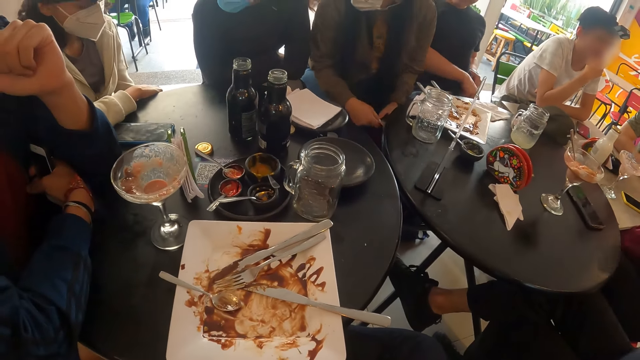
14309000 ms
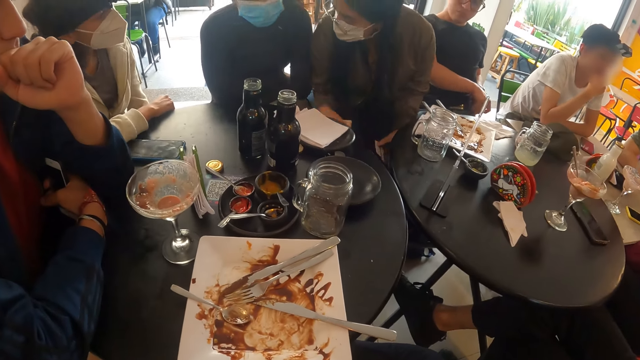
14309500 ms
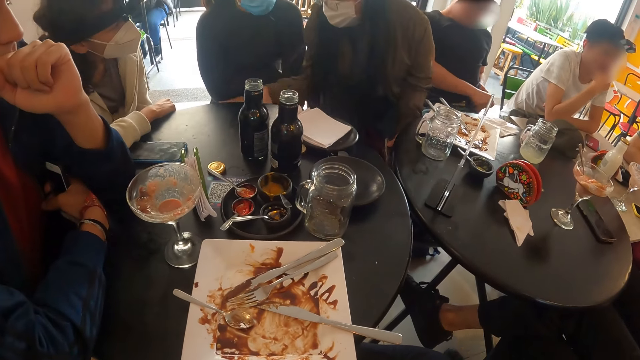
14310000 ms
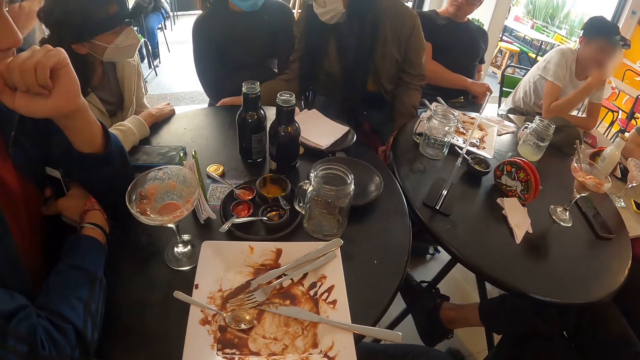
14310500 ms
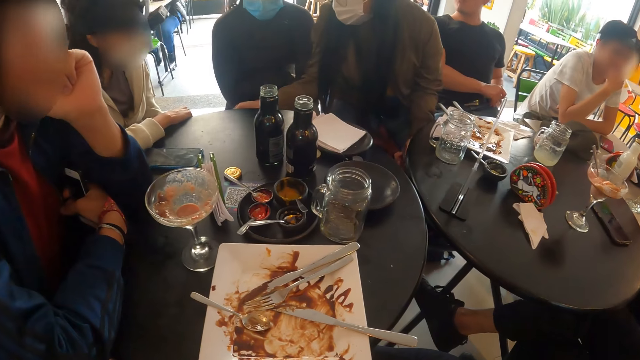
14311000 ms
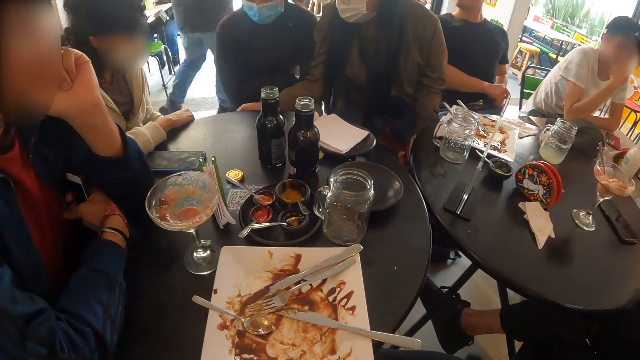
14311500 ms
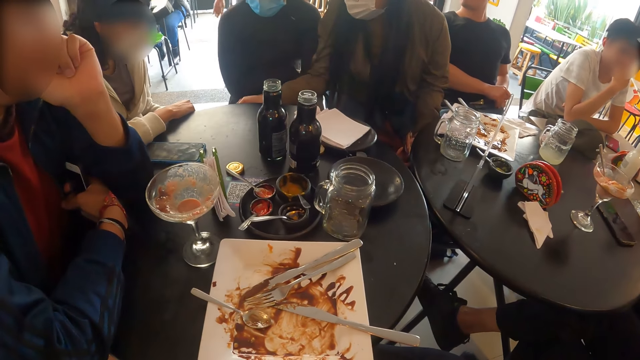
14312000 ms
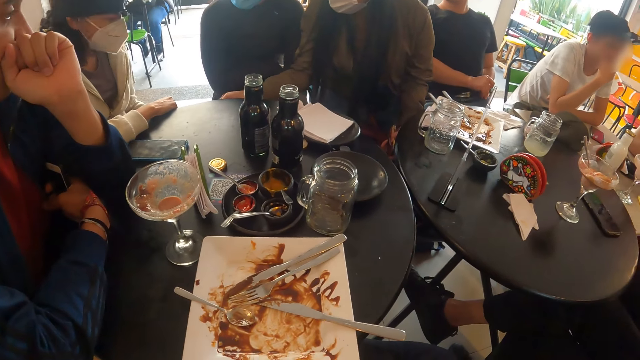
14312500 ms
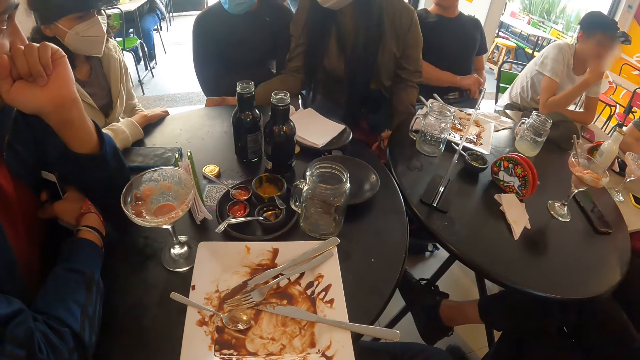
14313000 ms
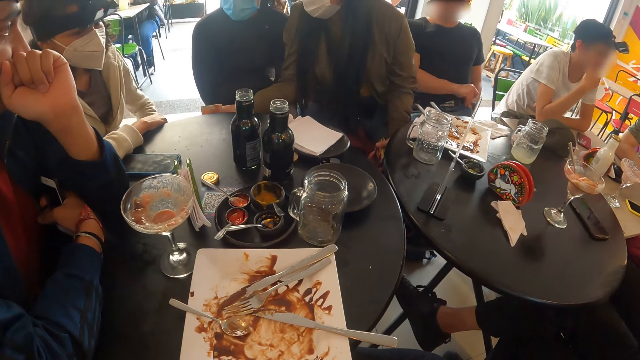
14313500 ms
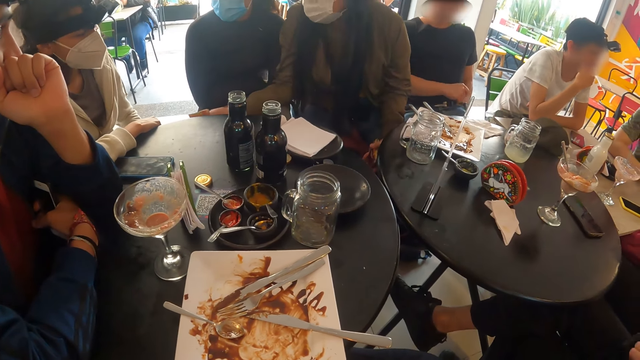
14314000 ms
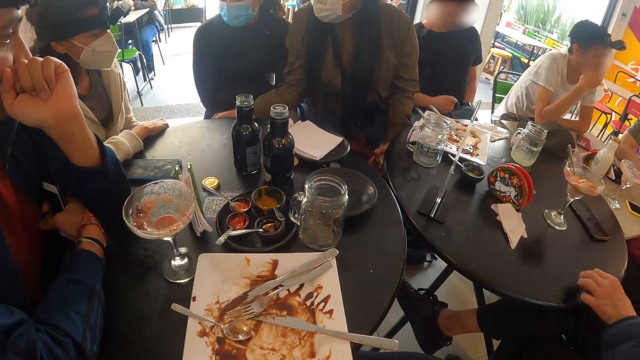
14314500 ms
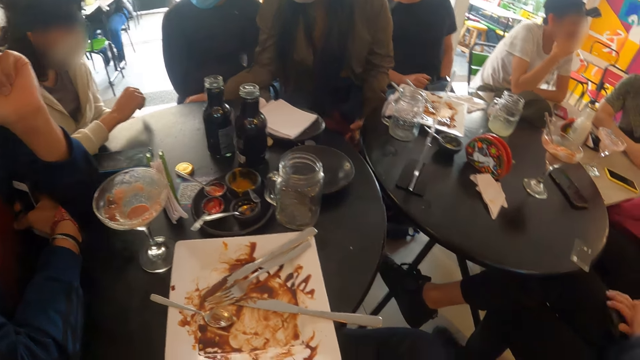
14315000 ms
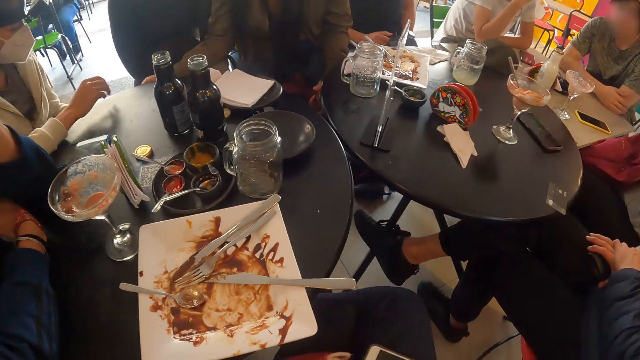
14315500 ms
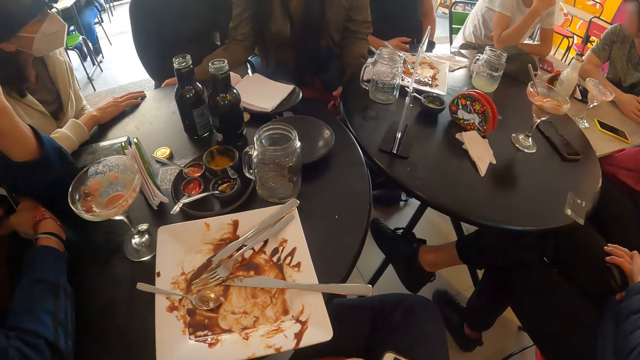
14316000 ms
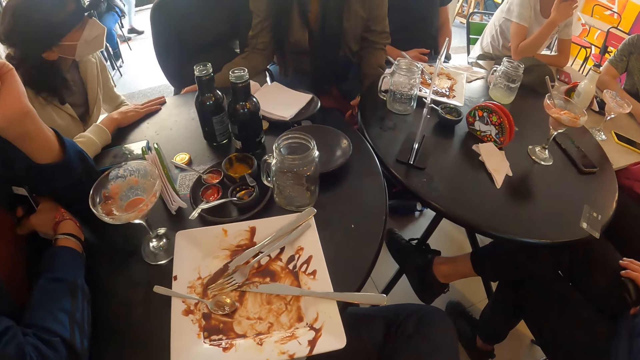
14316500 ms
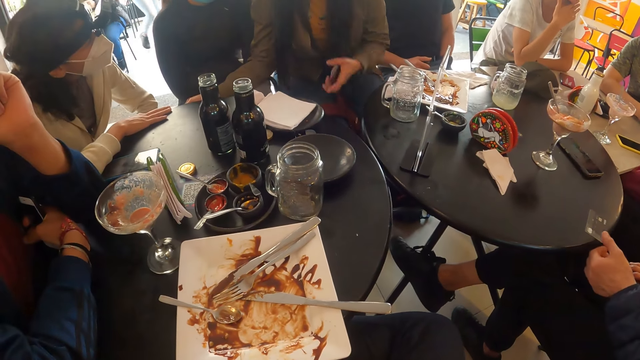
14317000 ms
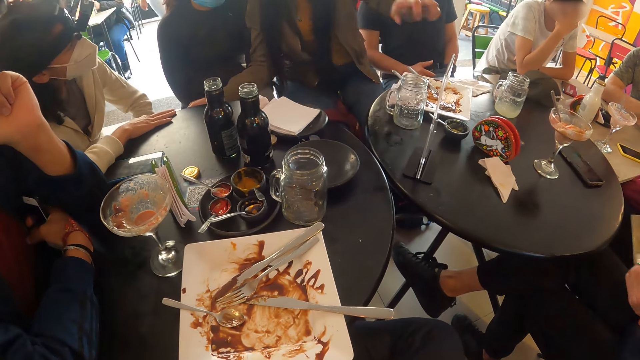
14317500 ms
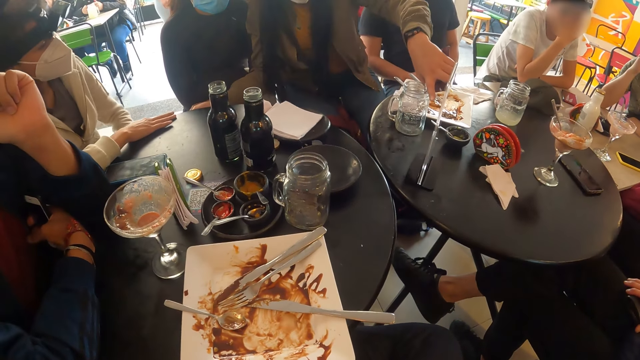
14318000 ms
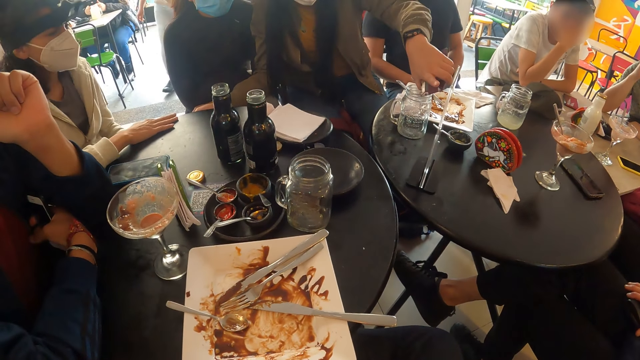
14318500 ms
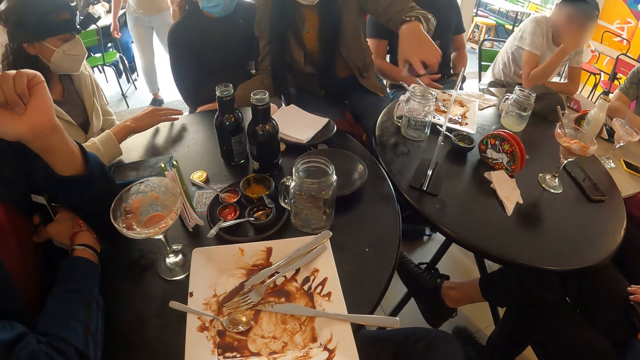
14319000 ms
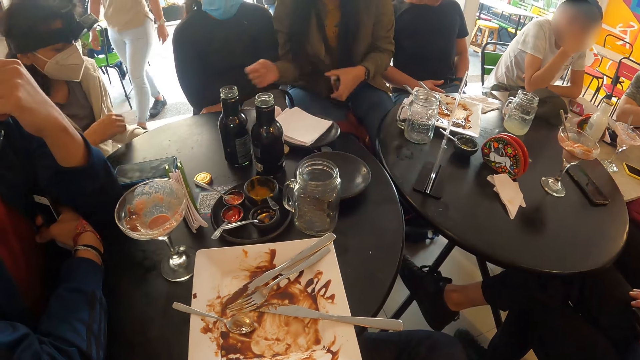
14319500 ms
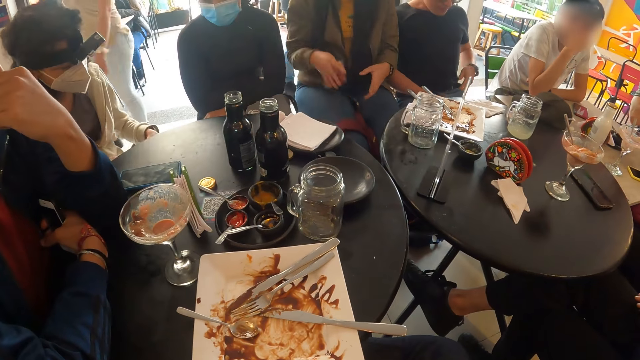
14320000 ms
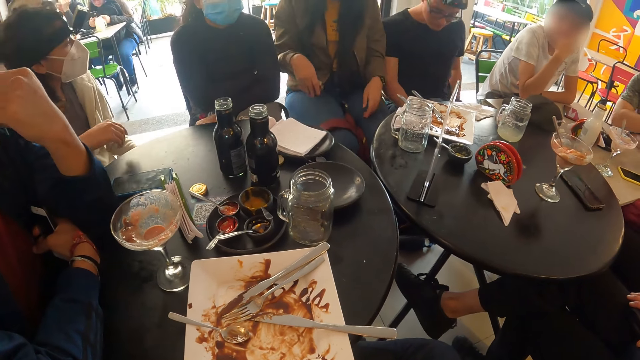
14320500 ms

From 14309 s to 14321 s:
A woman interacts with another woman and a third woman.

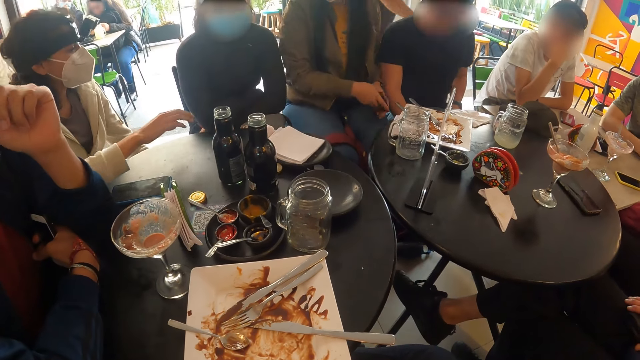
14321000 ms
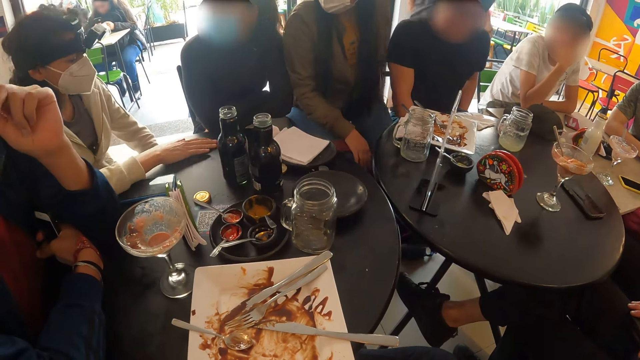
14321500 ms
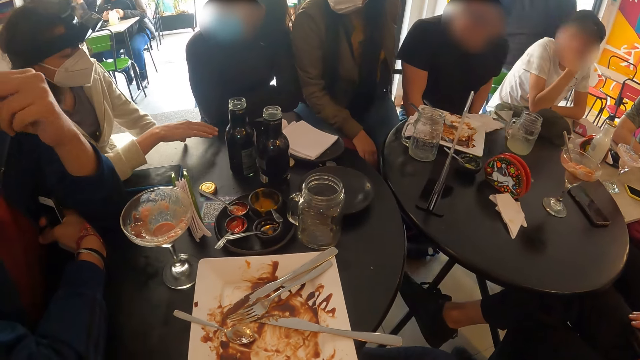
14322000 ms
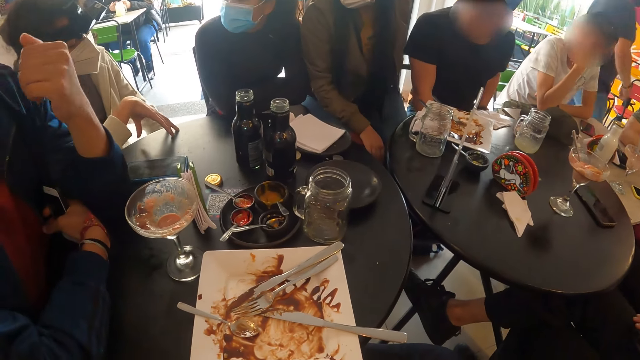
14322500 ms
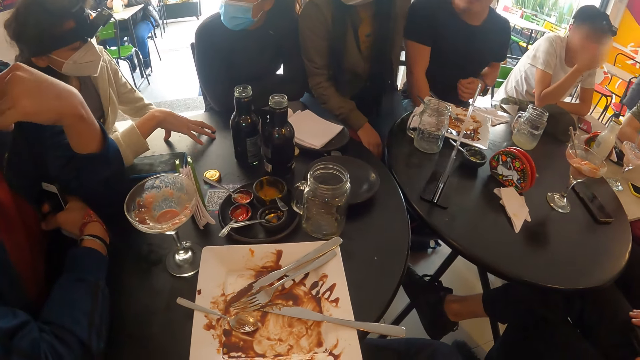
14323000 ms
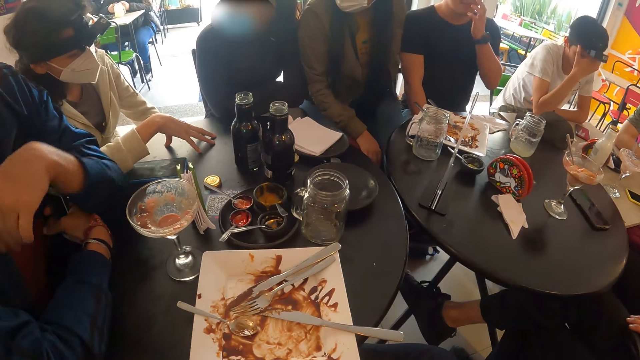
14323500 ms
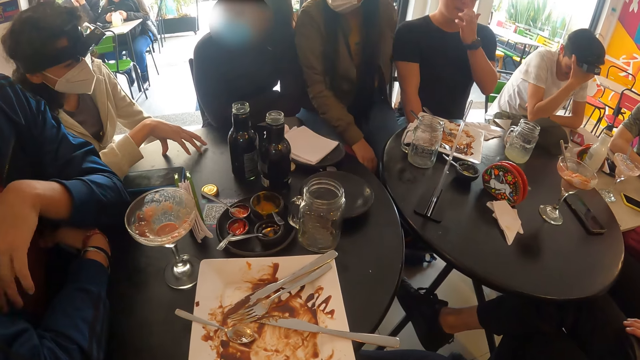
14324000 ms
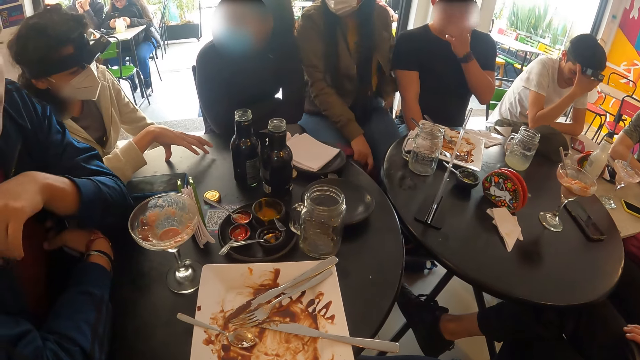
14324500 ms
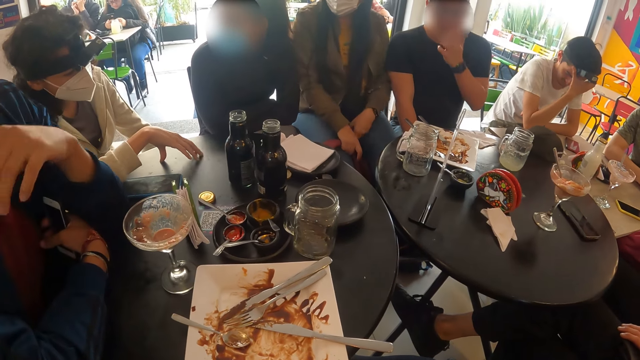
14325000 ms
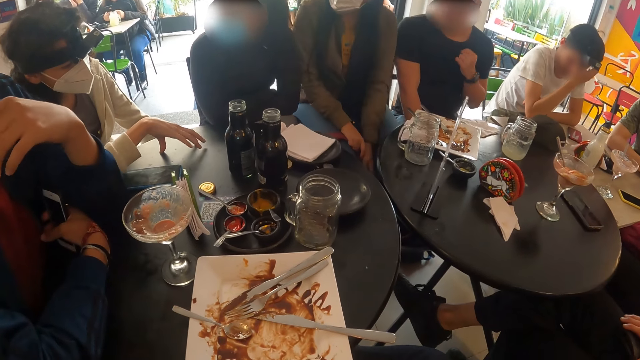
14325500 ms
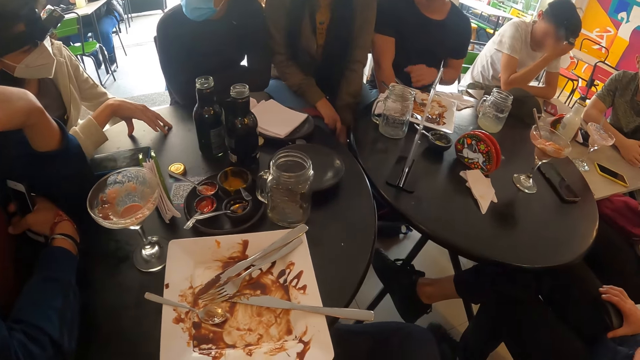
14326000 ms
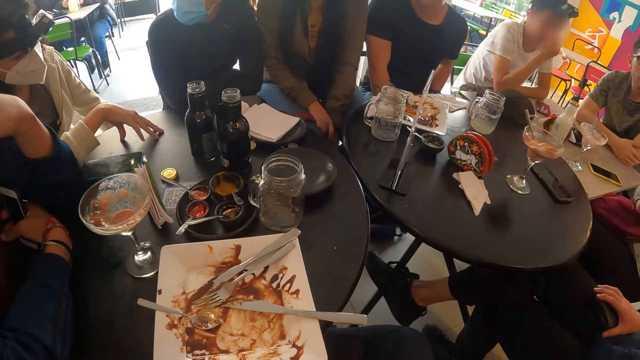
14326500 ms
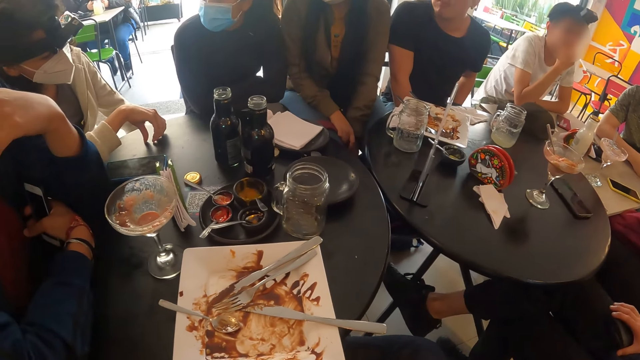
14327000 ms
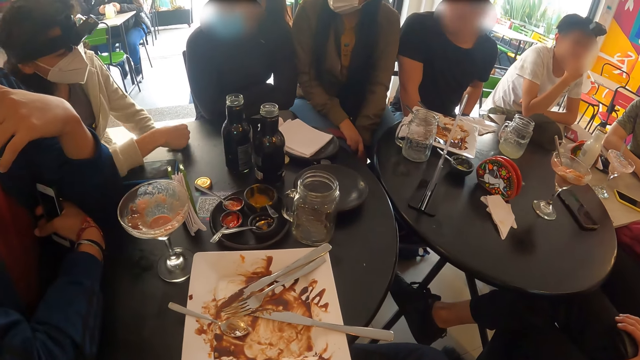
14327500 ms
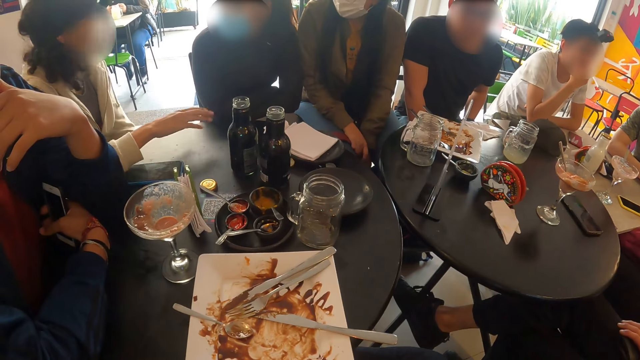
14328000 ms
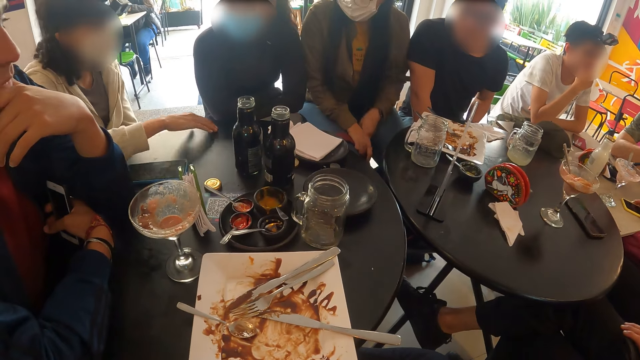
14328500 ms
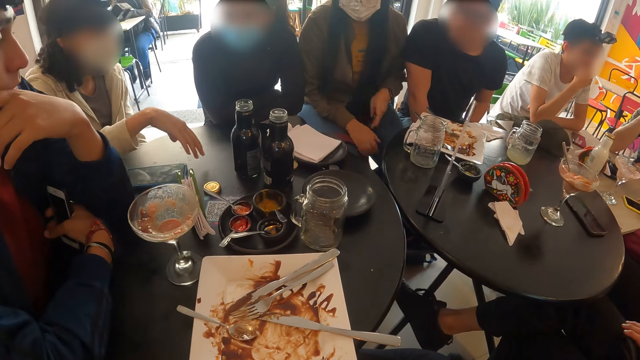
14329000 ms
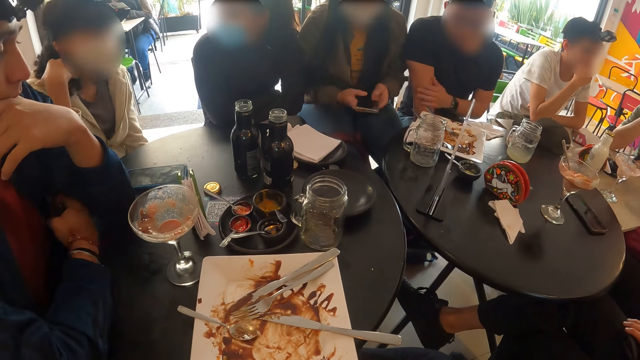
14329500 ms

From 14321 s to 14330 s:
A woman picks up a phone from a seat with her left hand. The woman holds the phone with both hands. A man rubs his right hand with his left hand.
